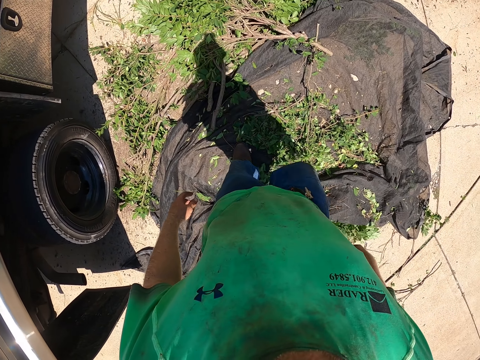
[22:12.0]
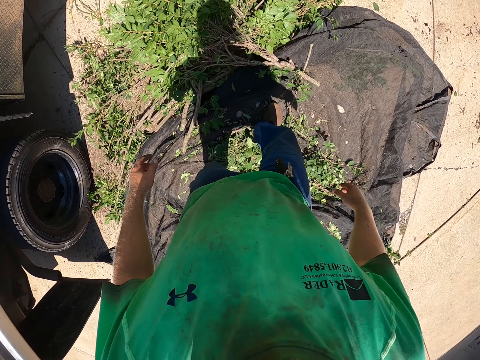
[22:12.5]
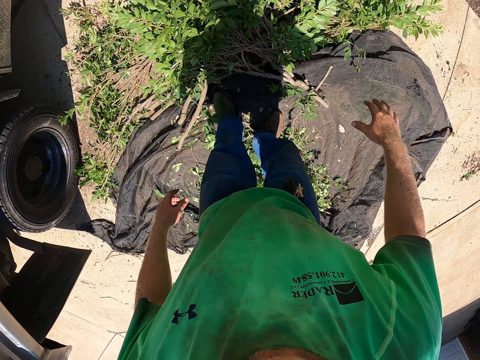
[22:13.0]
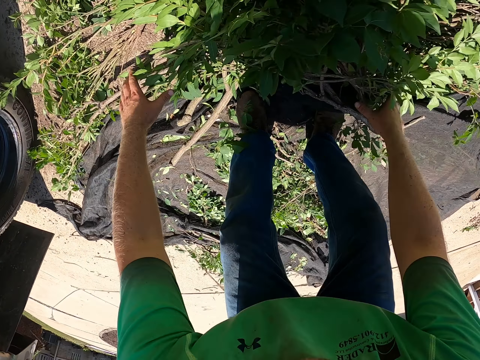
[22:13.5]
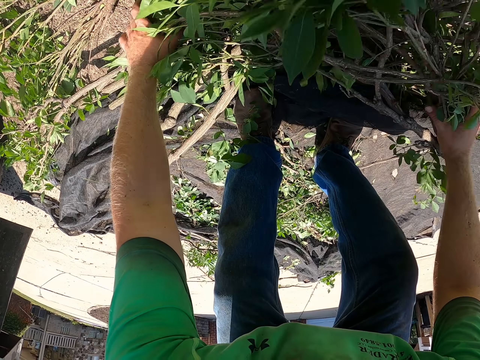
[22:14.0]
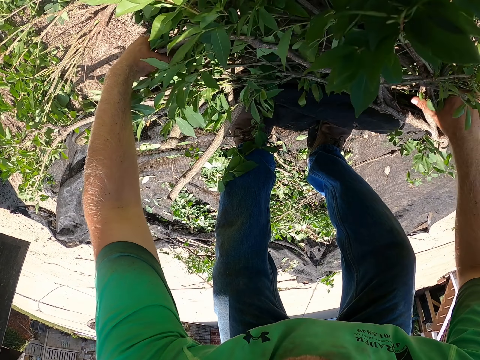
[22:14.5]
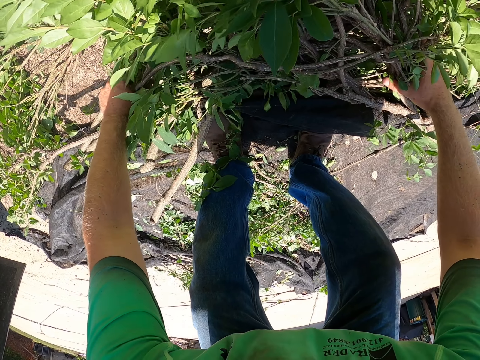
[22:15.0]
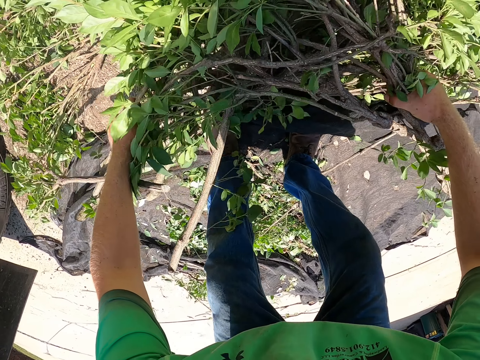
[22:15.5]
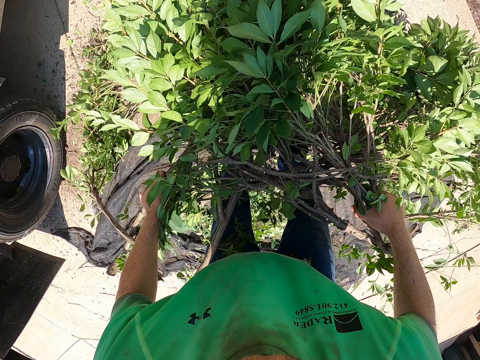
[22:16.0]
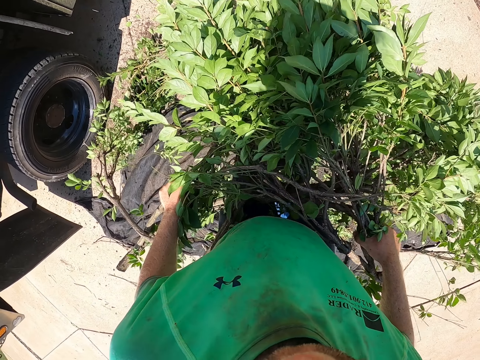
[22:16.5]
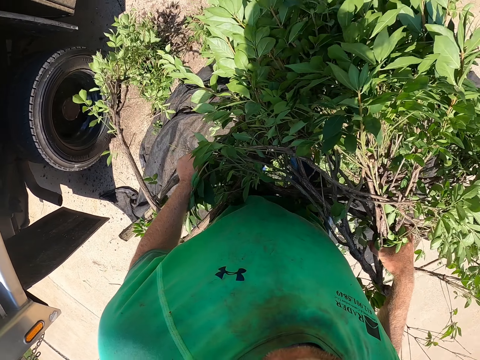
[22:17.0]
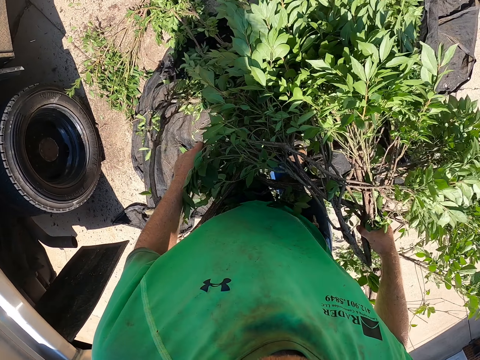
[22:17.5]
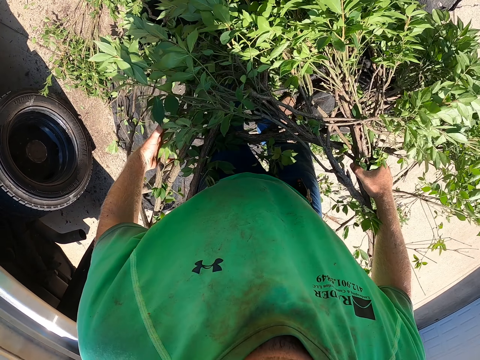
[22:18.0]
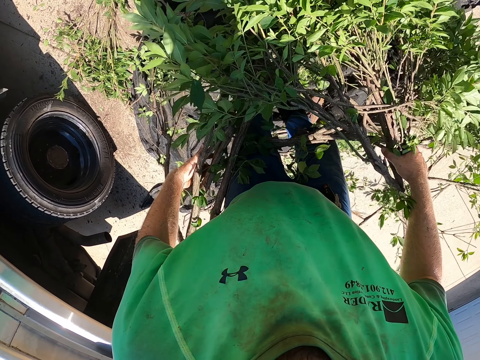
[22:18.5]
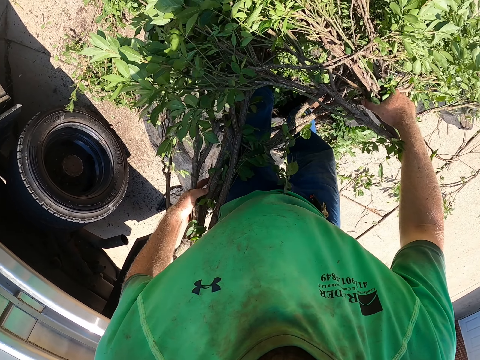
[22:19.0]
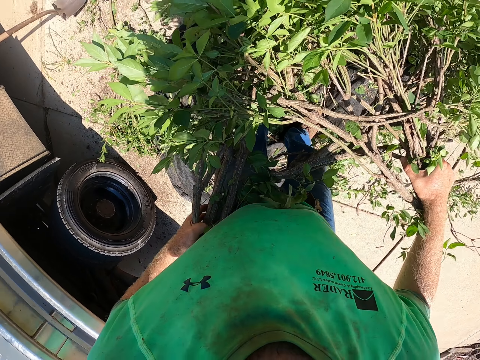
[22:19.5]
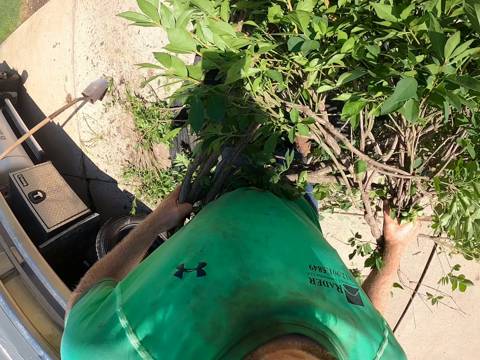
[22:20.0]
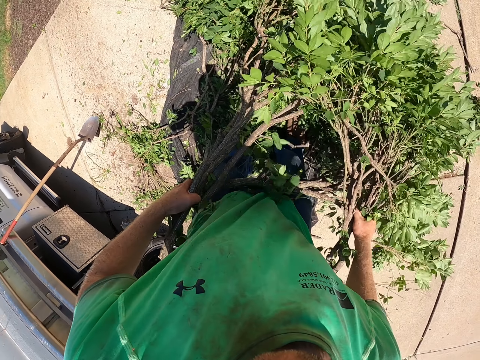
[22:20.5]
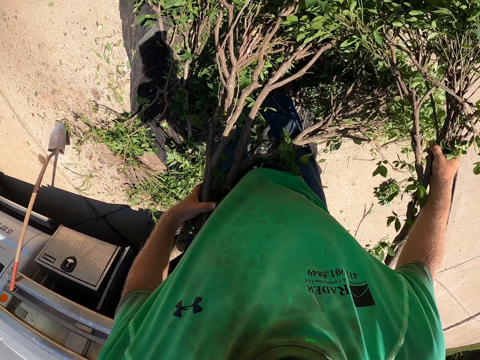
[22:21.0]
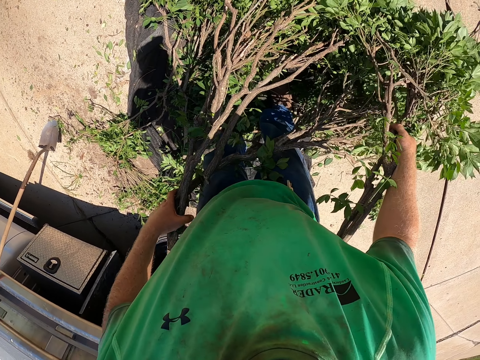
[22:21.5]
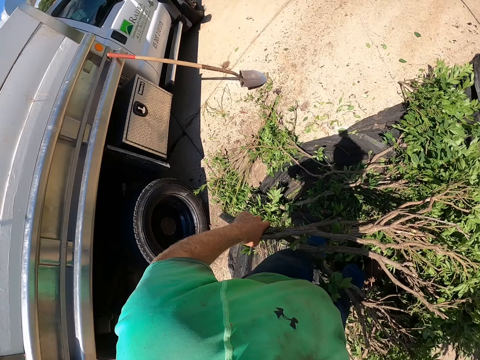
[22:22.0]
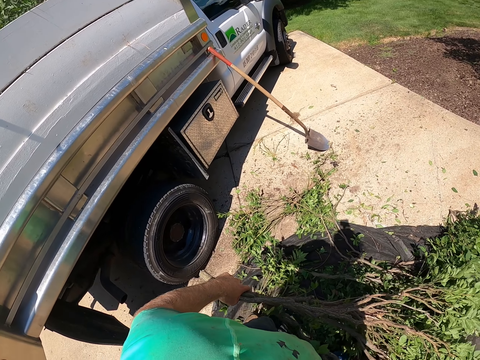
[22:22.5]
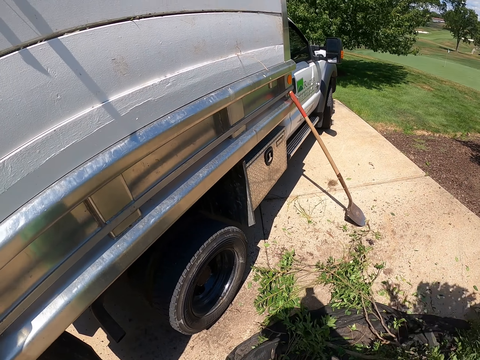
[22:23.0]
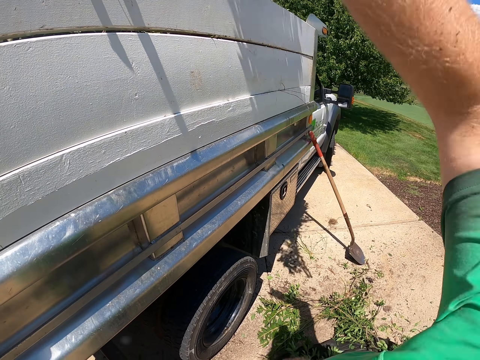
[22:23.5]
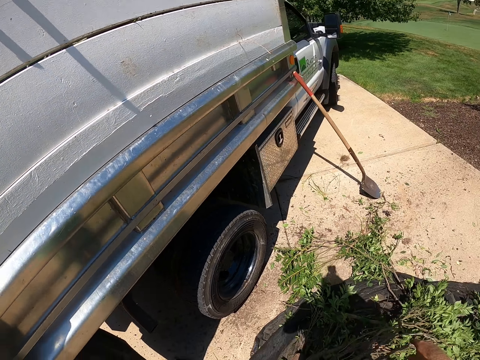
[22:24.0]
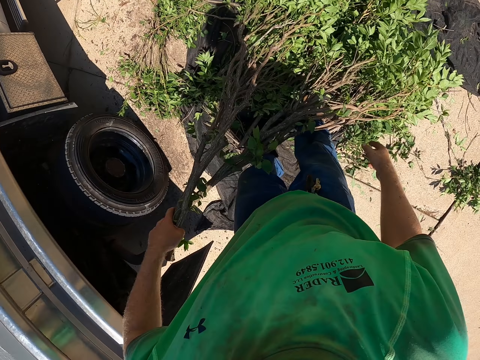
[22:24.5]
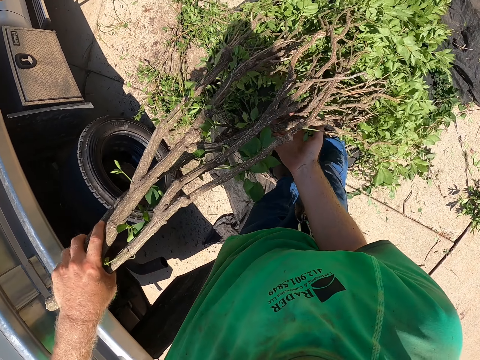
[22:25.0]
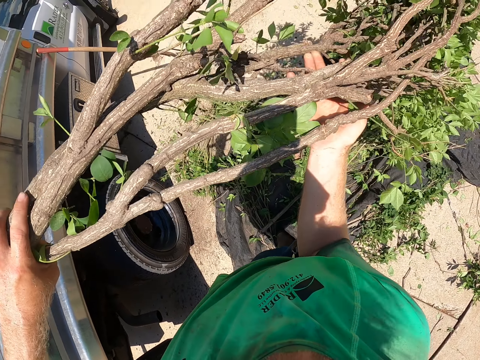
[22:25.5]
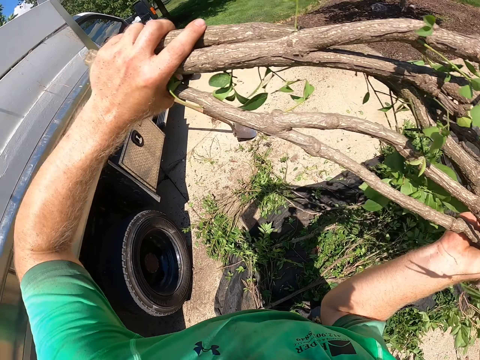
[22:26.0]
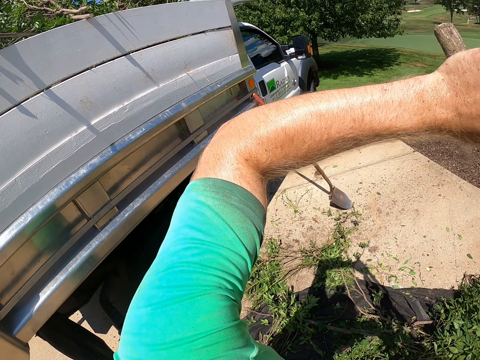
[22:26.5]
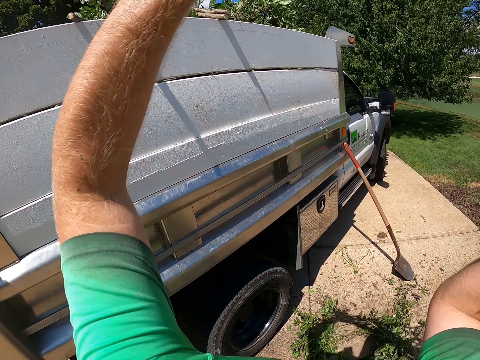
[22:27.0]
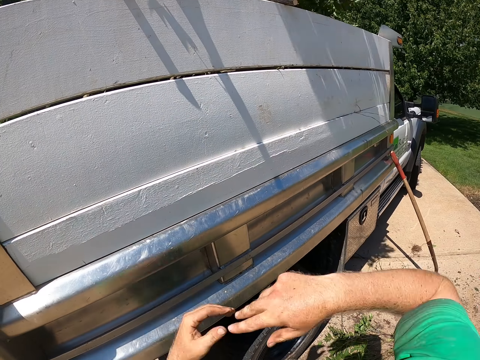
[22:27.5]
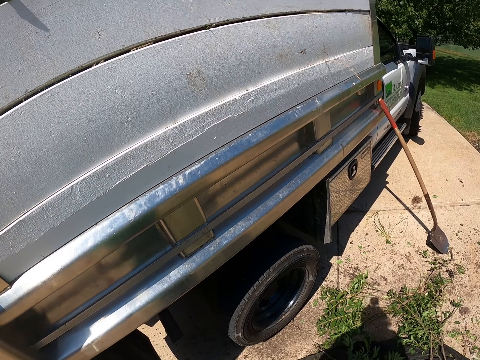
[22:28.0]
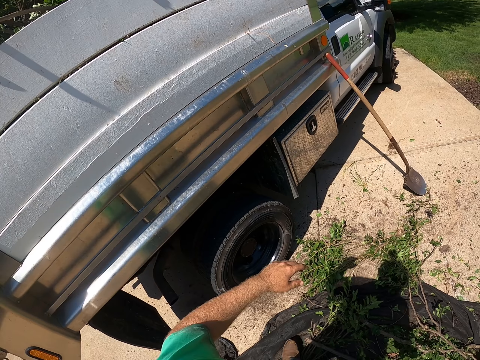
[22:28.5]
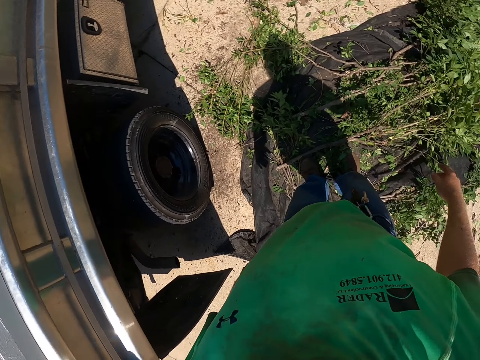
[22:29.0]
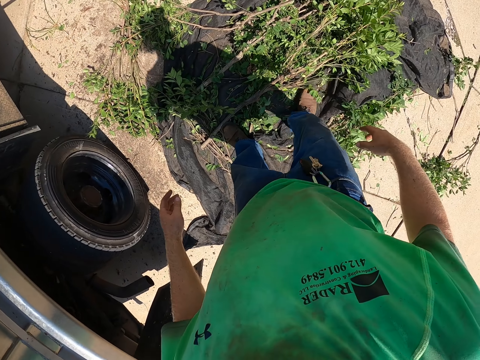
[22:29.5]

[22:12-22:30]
The camera wearer picks the tree branch from the net or ground with his right hand. He picks the tree branch from the net with his left hand. He throws the tree branches inside the pickup truck or road roller with his right hand. He holds the branch with both hands. He throws the tree branches inside the pickup truck with his right hand.

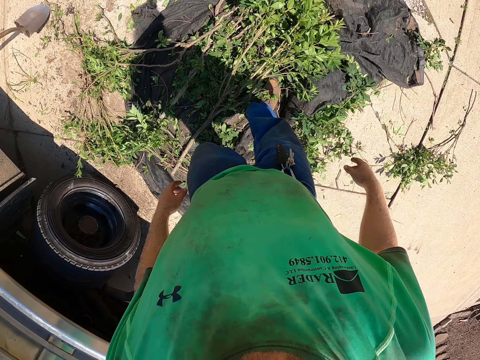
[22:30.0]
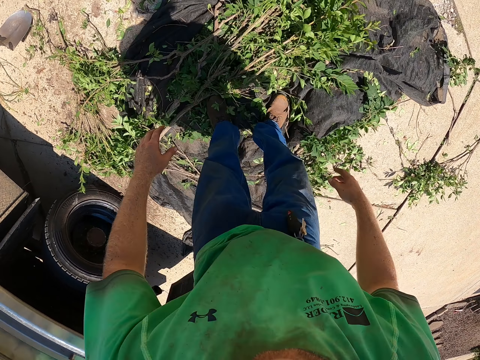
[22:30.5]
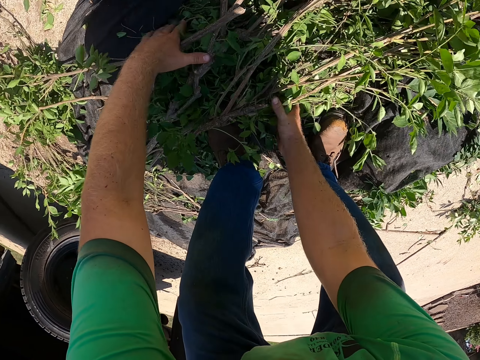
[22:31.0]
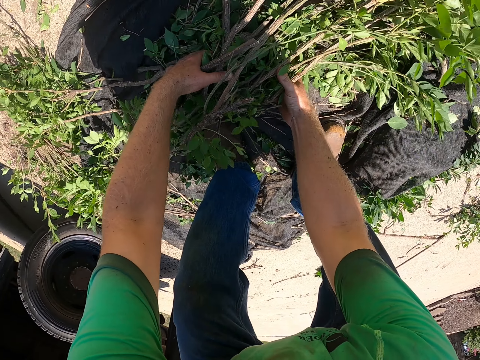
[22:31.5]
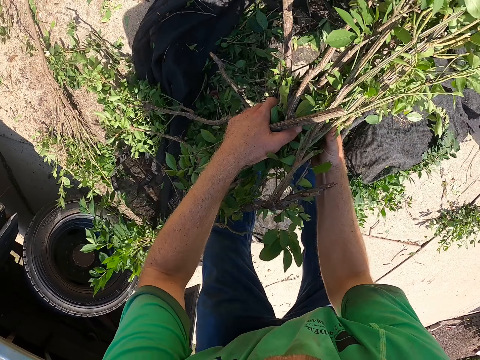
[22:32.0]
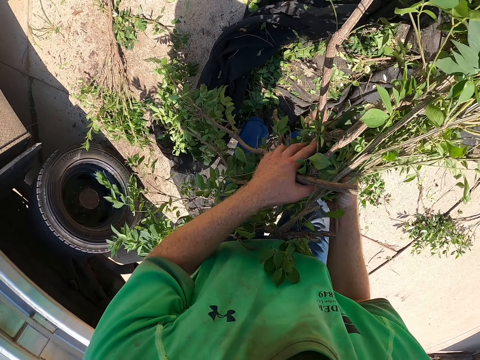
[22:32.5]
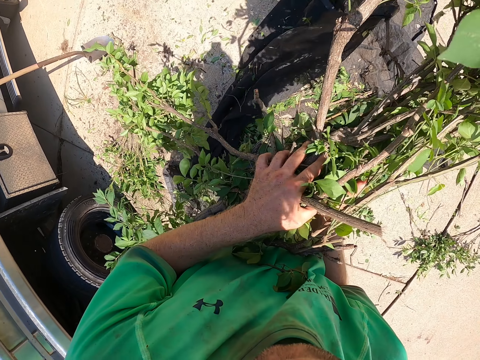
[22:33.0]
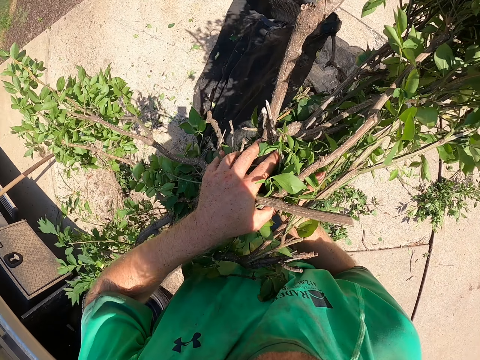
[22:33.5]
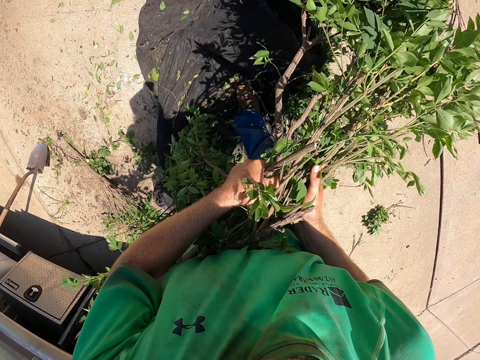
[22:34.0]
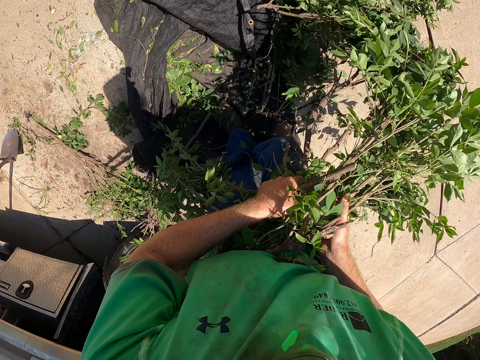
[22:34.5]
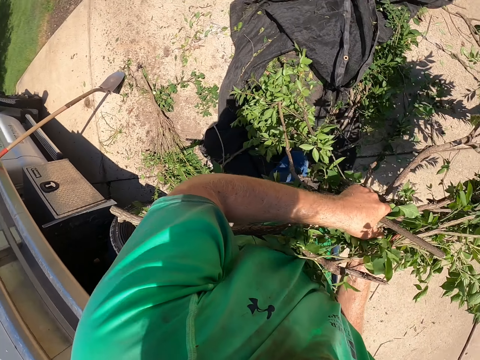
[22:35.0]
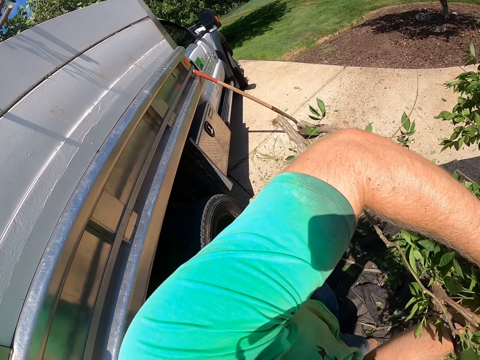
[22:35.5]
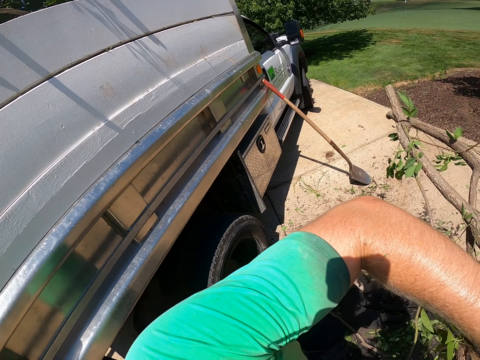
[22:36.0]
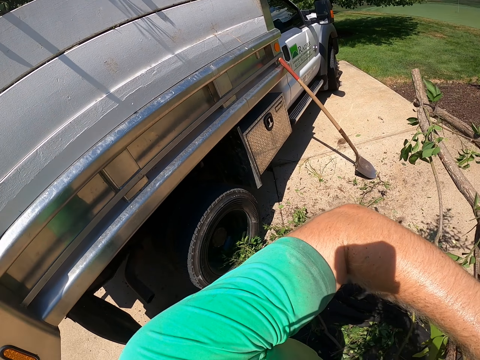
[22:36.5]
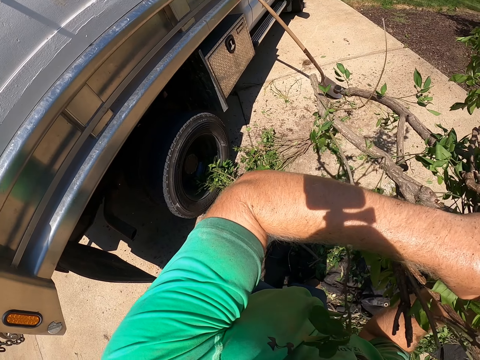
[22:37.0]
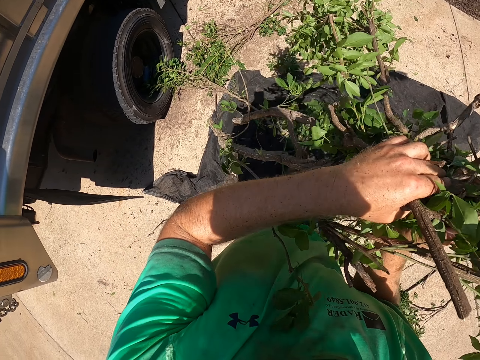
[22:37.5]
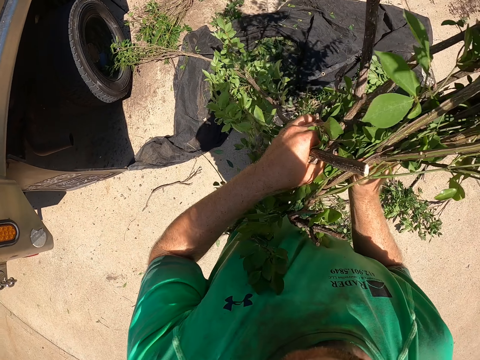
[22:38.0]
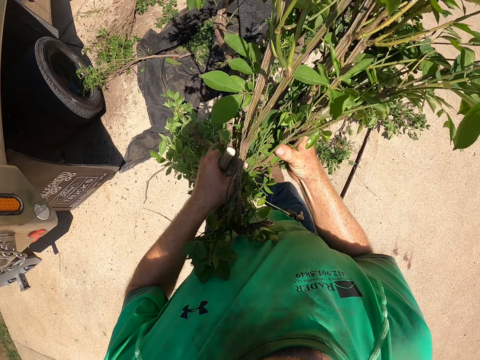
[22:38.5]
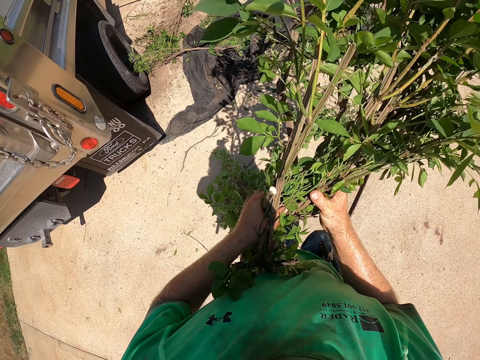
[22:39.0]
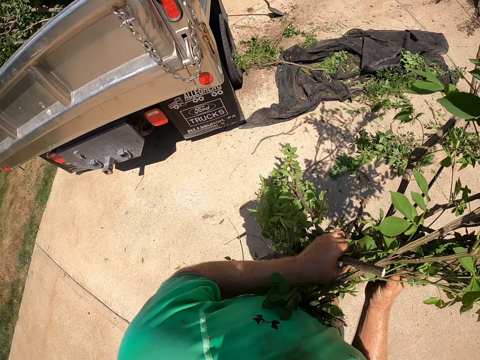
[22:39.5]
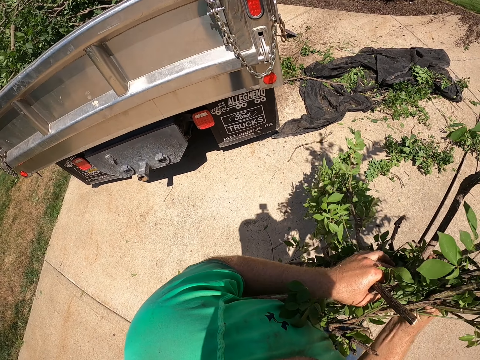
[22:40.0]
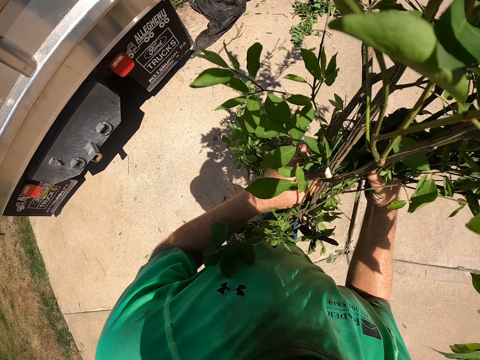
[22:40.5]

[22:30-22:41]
The camera wearer picks the tree branches from the net or ground using both hands.
